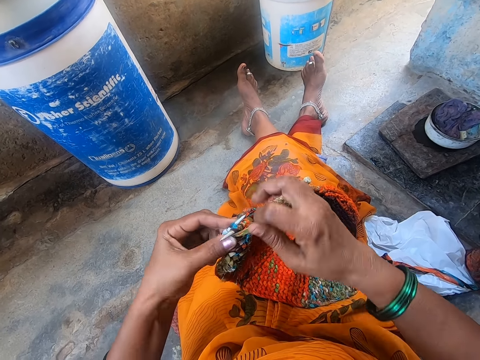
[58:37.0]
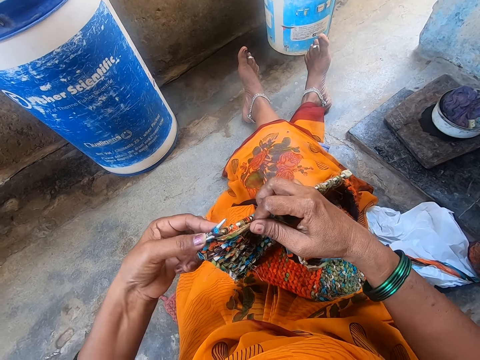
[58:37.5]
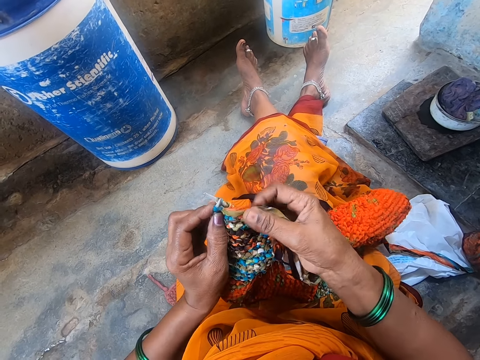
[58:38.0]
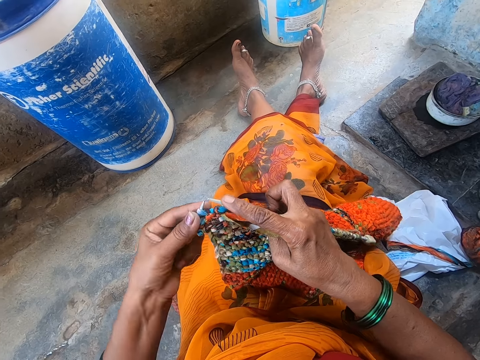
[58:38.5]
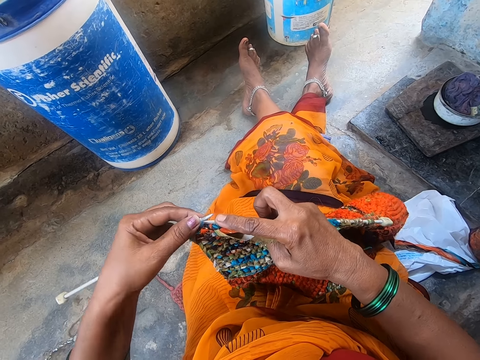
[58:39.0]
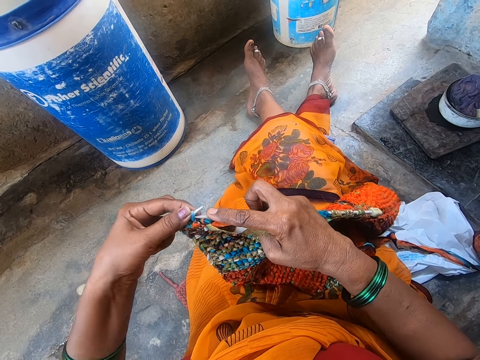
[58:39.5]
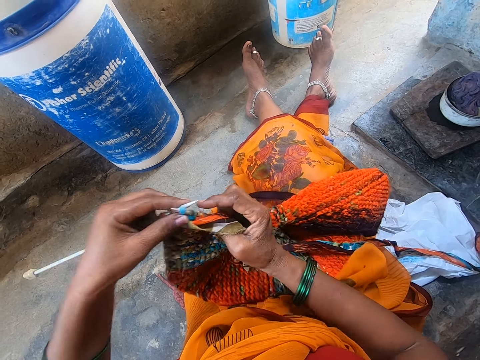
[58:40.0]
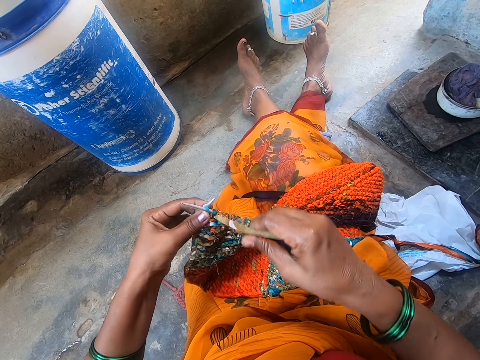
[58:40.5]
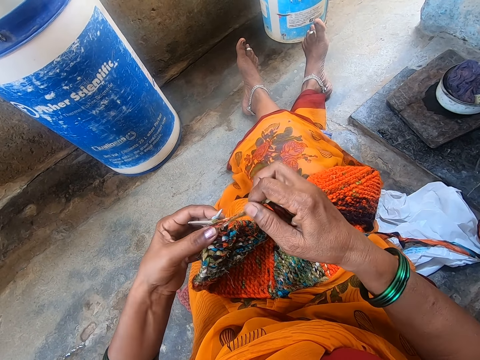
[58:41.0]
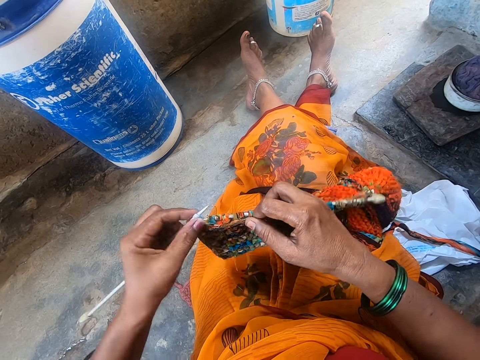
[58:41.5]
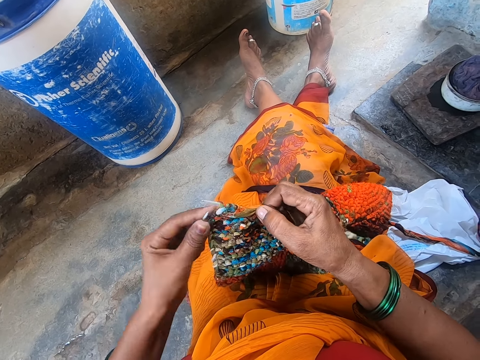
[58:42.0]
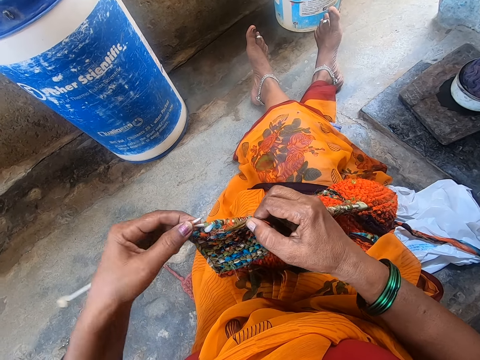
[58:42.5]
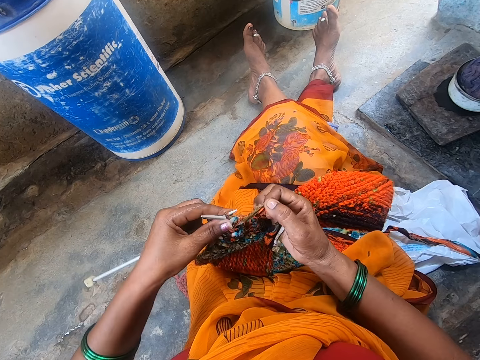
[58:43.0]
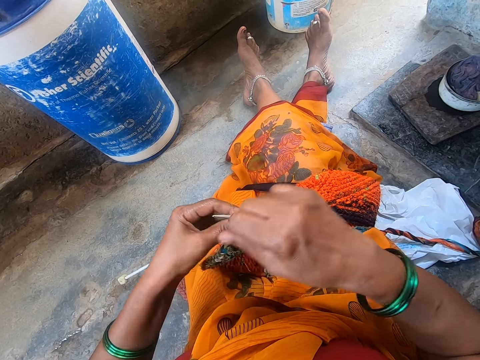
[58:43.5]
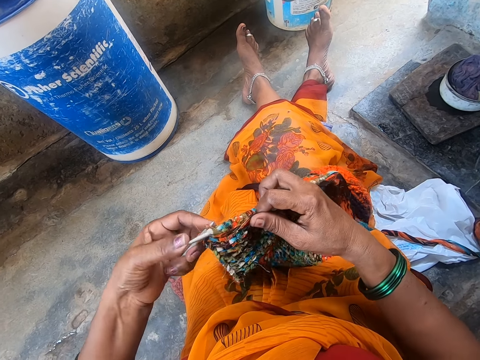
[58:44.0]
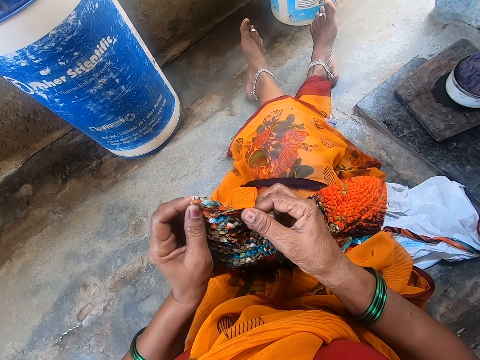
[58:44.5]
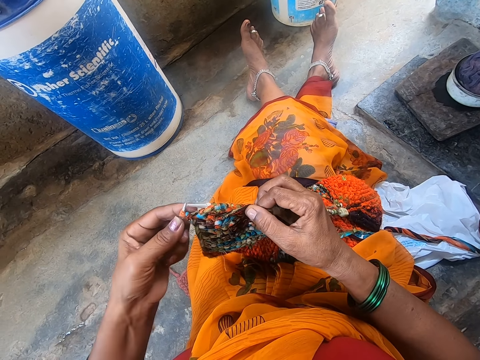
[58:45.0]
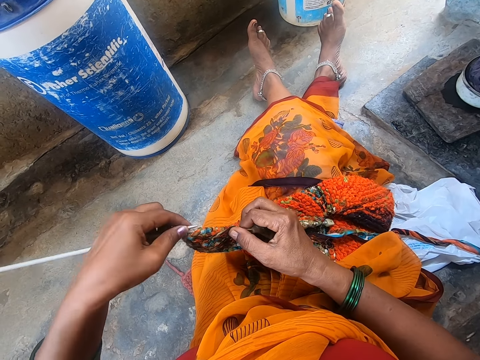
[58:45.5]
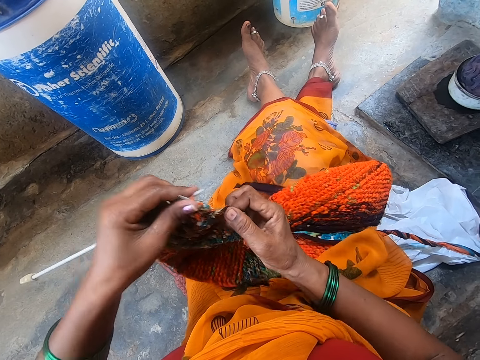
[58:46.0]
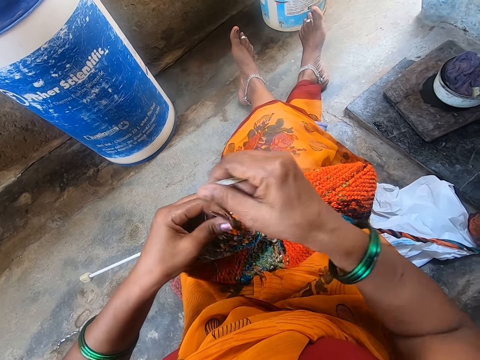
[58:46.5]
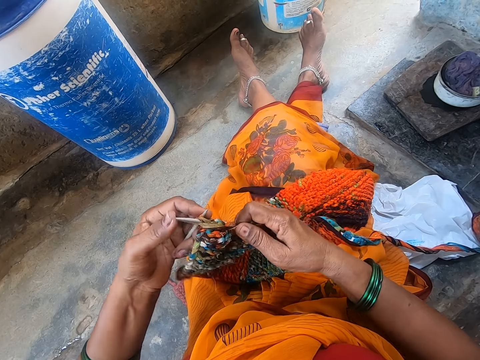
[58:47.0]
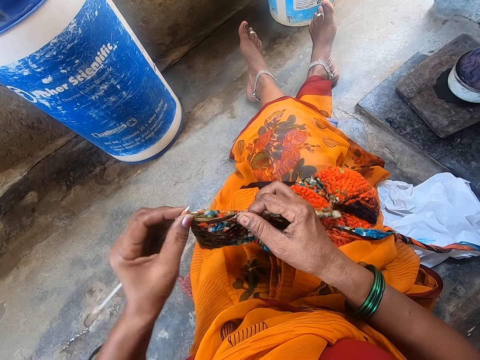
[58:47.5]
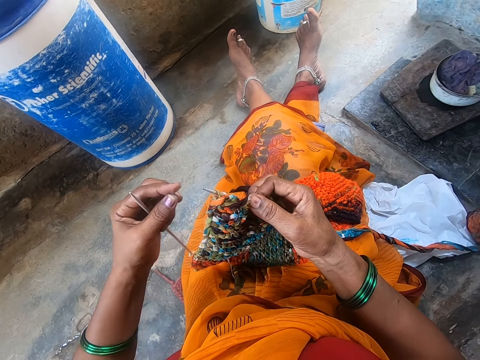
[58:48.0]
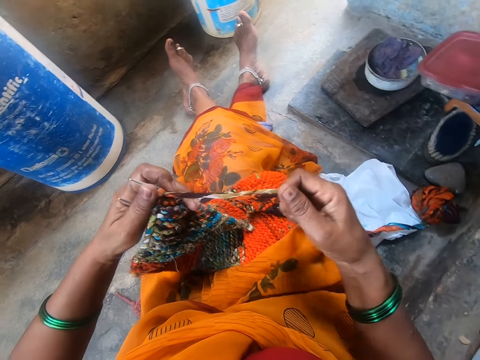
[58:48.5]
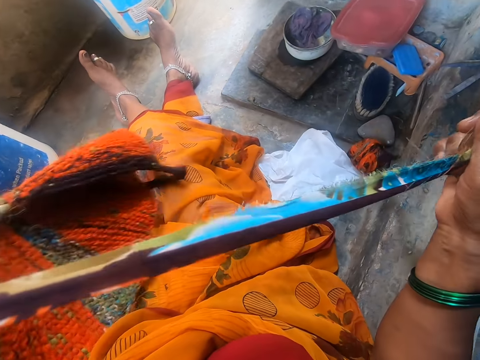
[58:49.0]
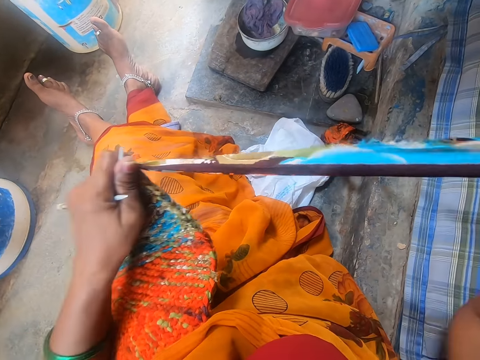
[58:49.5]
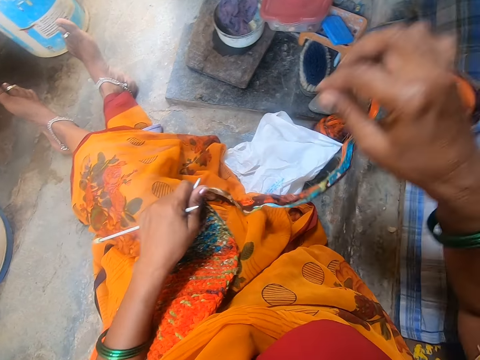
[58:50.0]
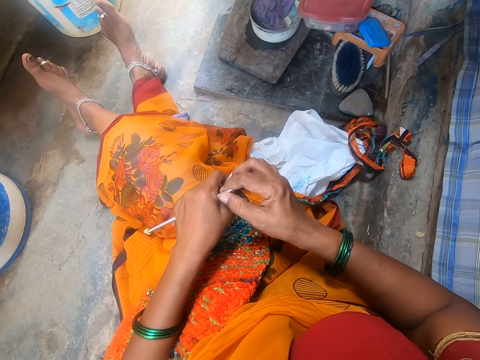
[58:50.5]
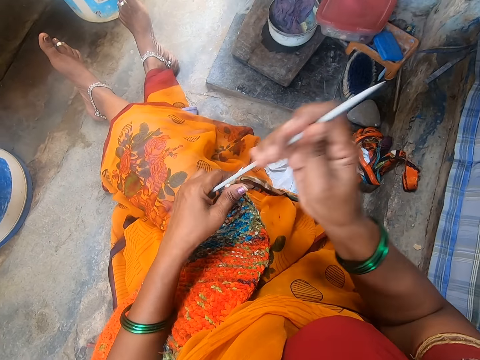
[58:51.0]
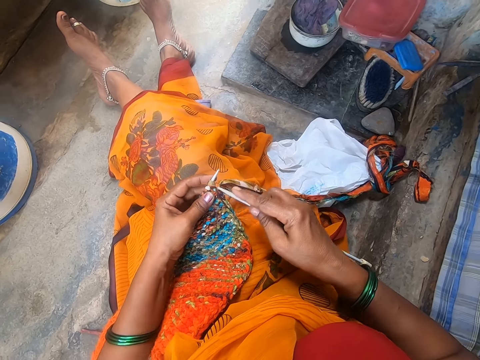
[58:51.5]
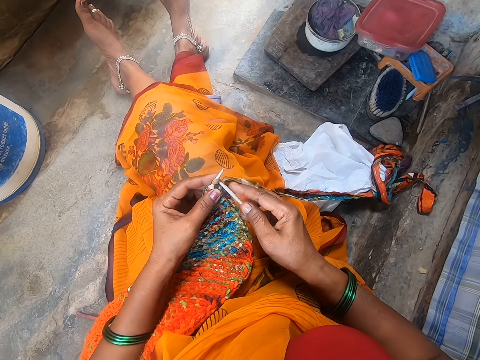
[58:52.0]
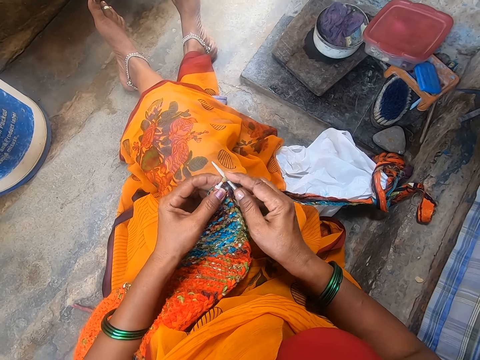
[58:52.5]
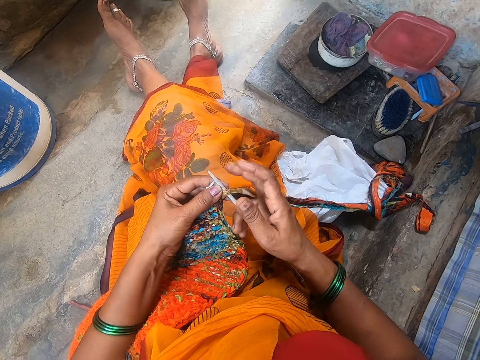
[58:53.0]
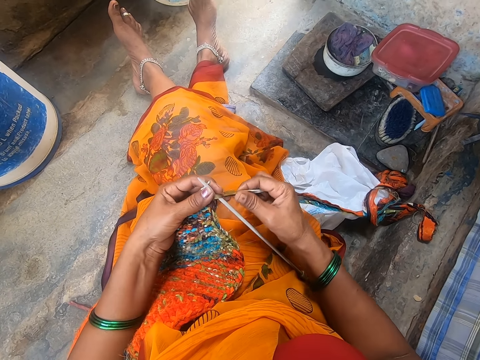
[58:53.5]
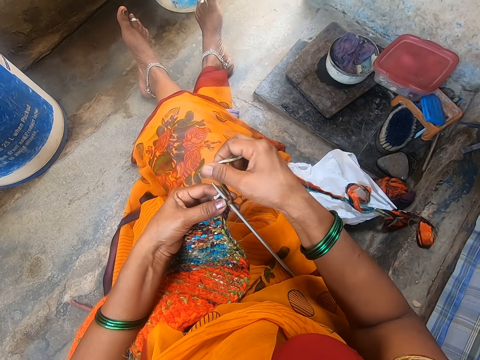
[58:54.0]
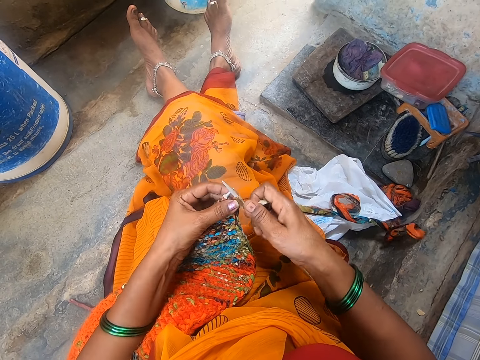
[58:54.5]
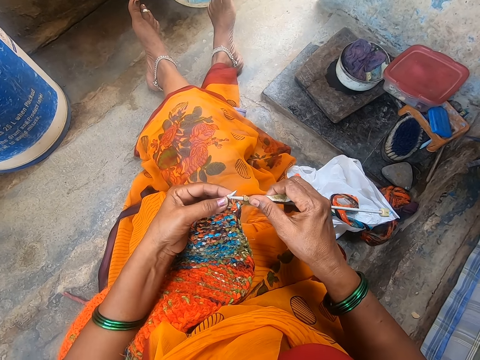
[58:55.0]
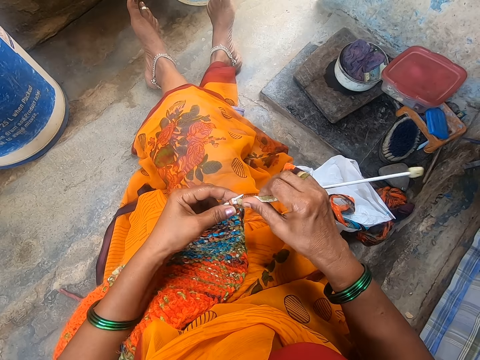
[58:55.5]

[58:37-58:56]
The camera wearer continues to thread. They adjust the yarn. They take the needle from the left hand. They sew the fabric.

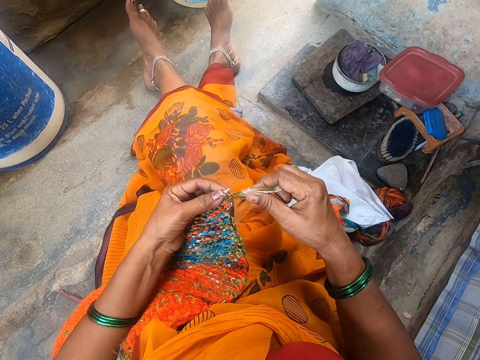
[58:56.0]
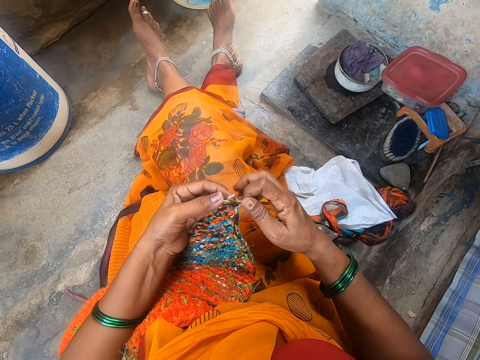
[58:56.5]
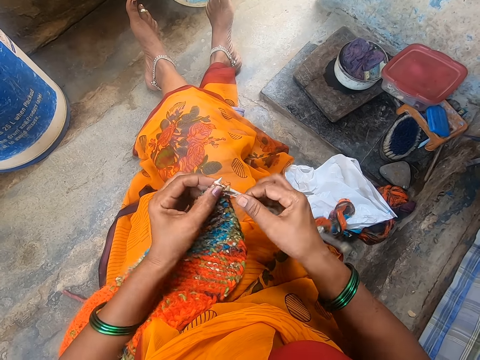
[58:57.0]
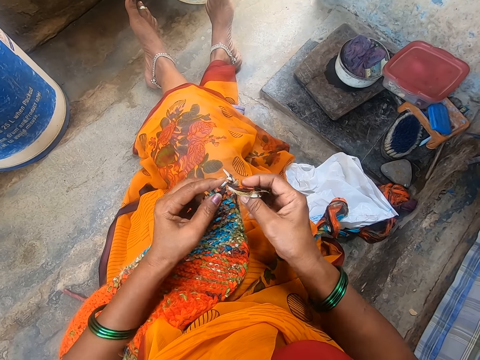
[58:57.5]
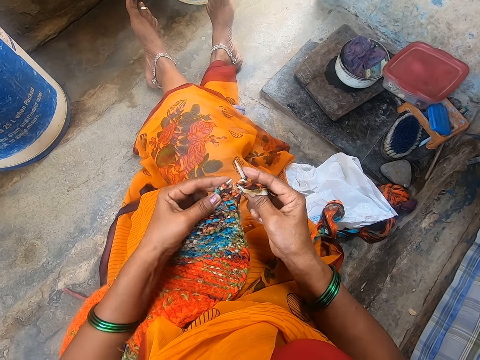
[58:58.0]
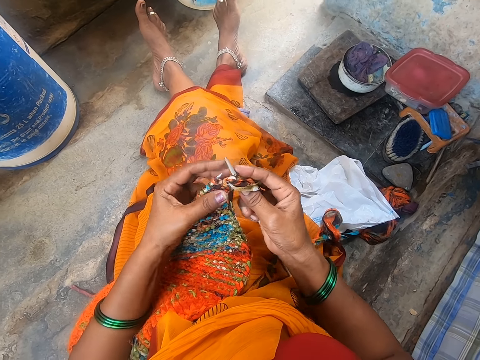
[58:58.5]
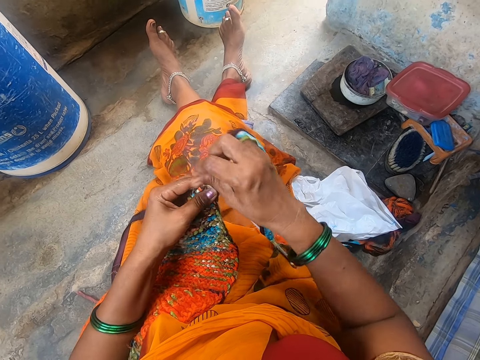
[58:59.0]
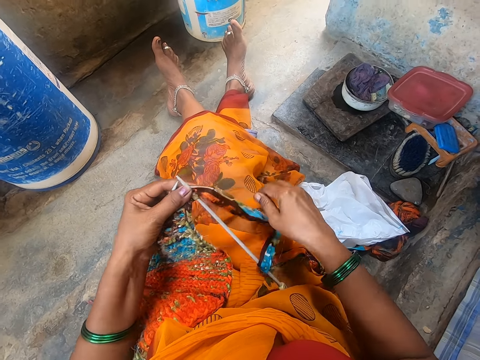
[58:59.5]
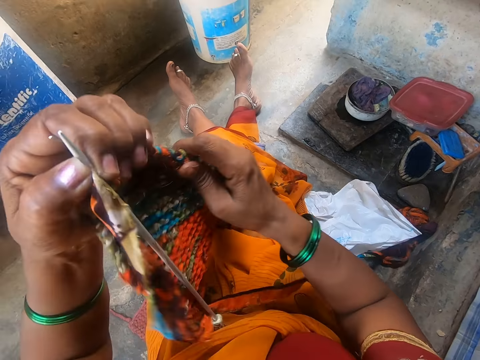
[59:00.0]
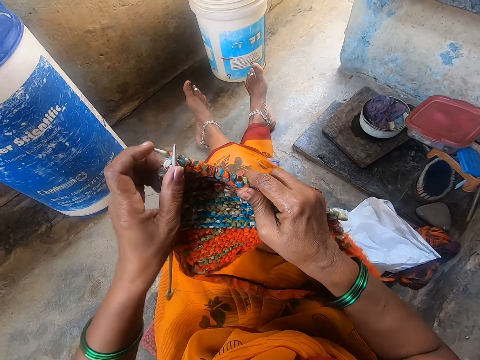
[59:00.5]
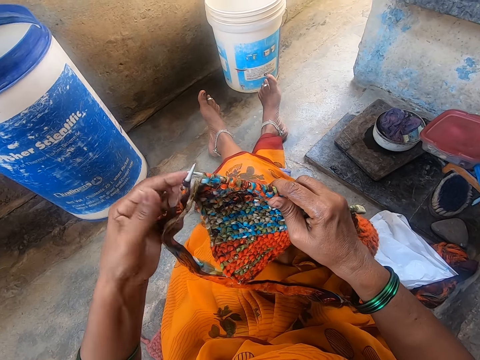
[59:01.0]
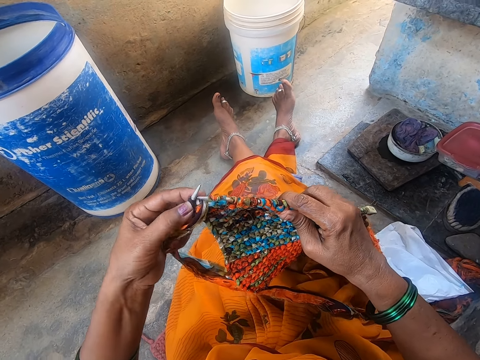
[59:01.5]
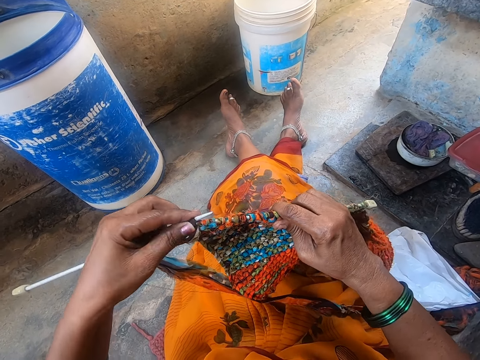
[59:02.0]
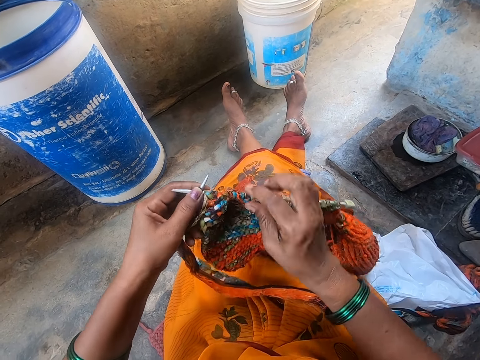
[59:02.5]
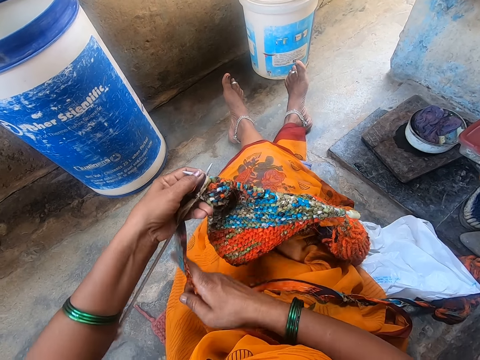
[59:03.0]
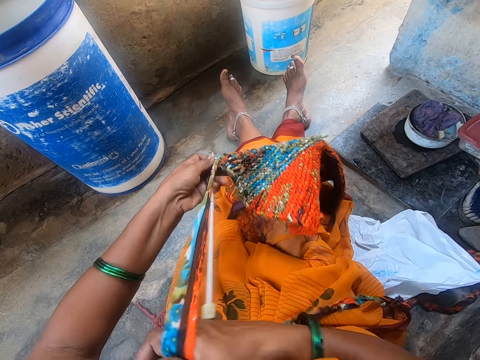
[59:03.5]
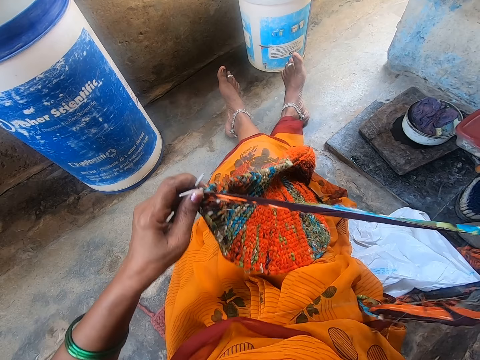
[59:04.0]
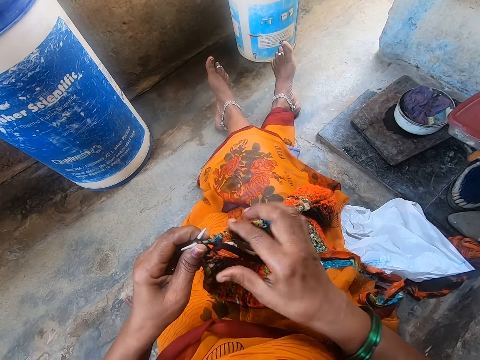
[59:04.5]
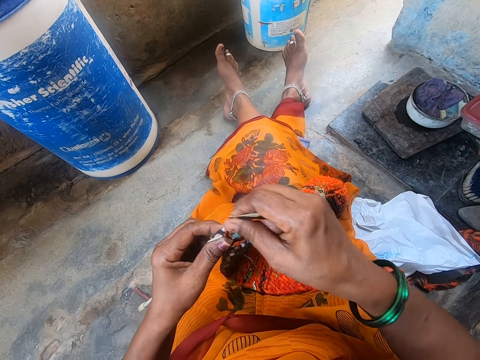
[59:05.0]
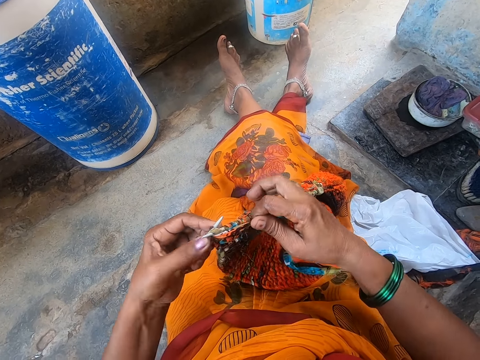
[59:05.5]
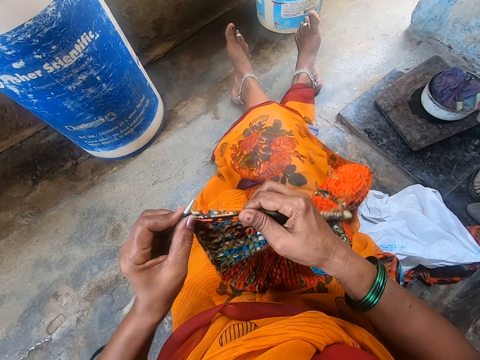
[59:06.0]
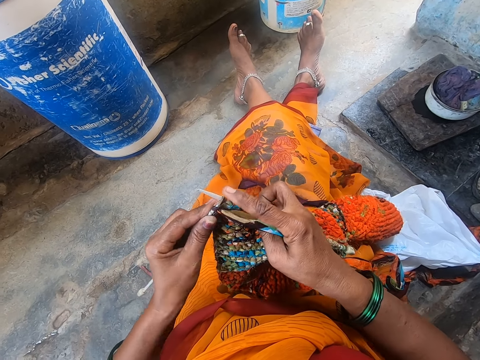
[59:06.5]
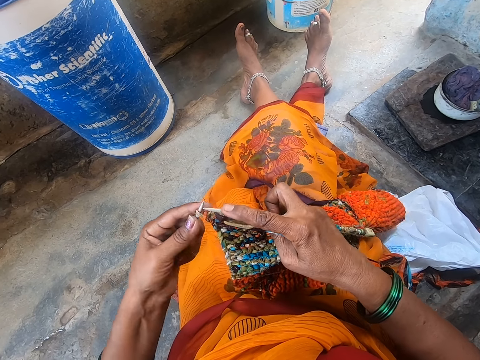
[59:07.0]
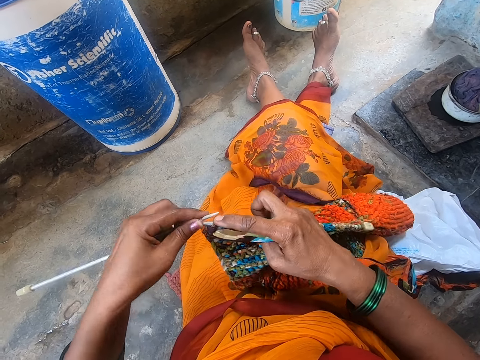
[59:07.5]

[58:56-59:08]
The camera wearer adjusts the yarn. They sew the fabric.
